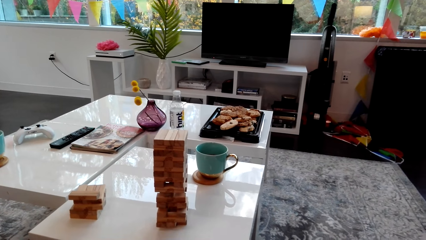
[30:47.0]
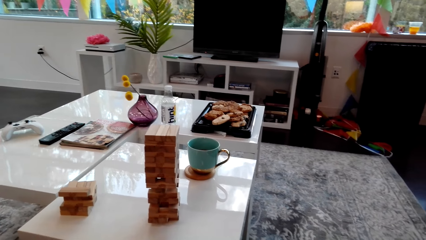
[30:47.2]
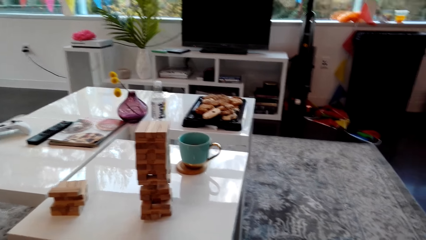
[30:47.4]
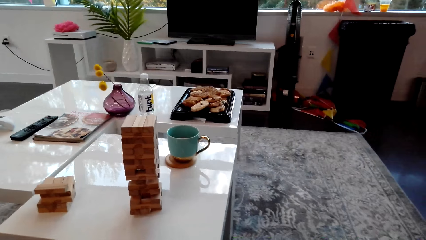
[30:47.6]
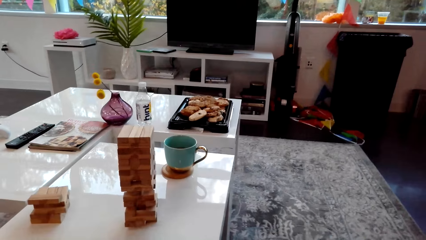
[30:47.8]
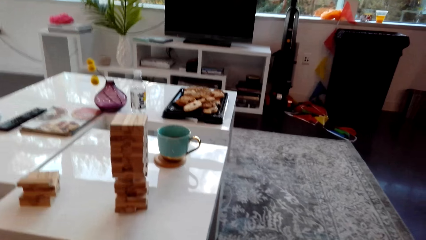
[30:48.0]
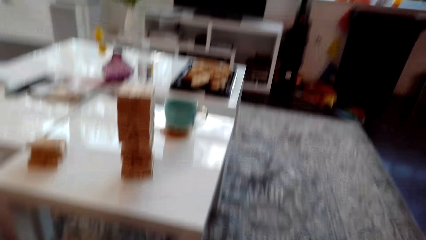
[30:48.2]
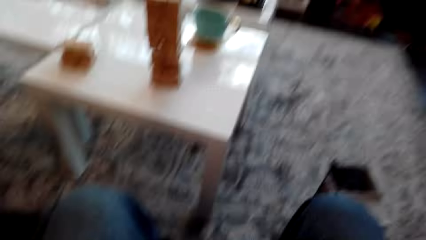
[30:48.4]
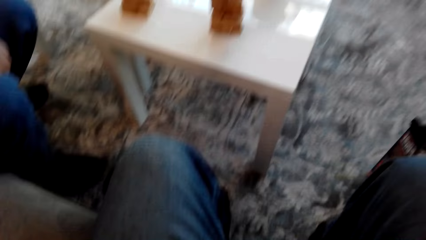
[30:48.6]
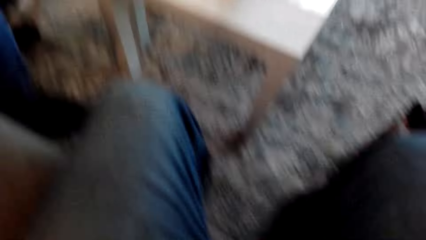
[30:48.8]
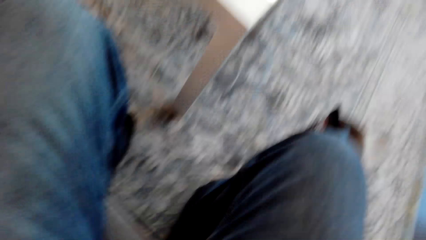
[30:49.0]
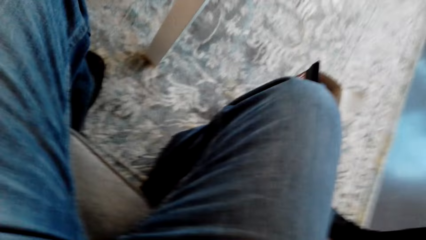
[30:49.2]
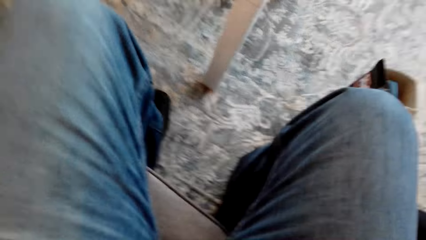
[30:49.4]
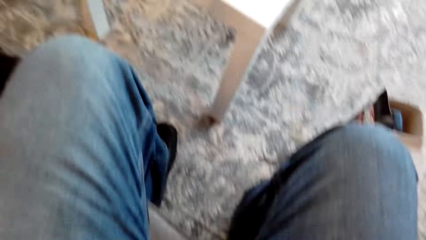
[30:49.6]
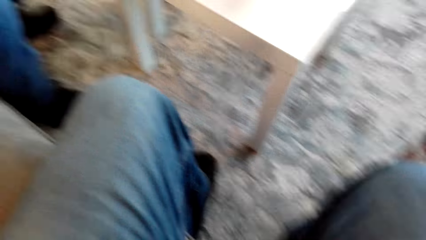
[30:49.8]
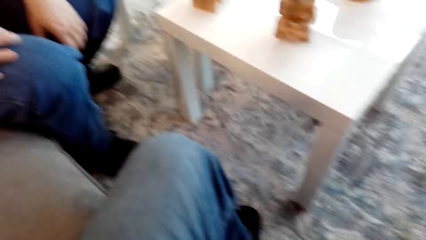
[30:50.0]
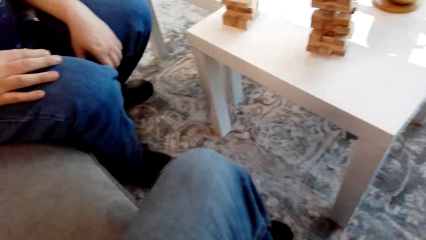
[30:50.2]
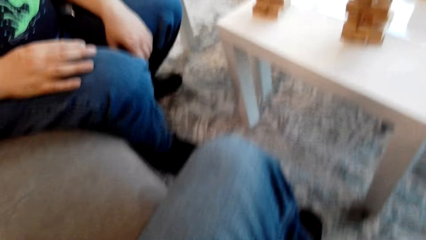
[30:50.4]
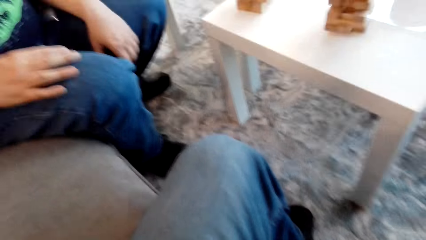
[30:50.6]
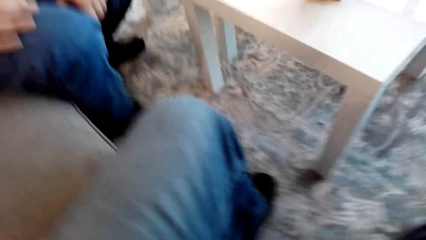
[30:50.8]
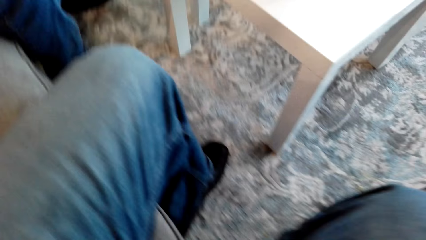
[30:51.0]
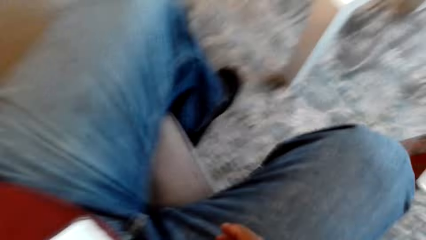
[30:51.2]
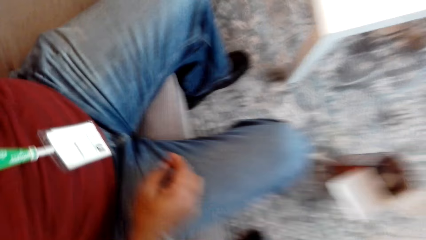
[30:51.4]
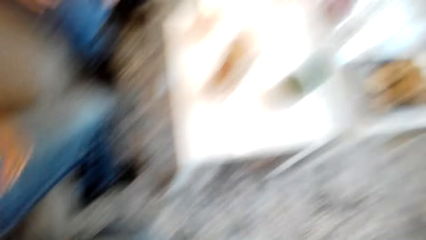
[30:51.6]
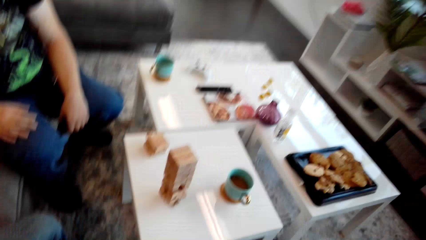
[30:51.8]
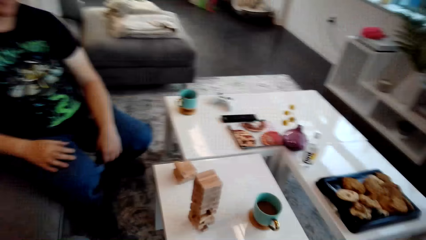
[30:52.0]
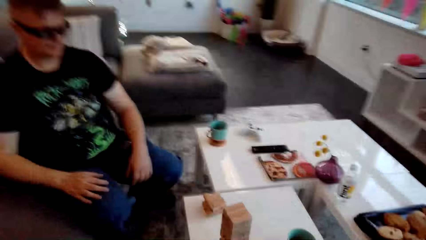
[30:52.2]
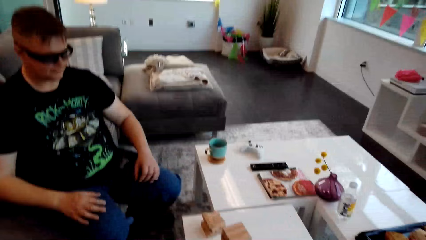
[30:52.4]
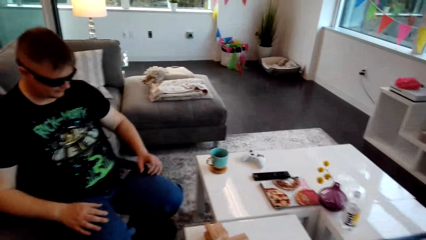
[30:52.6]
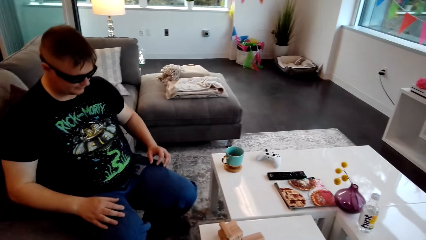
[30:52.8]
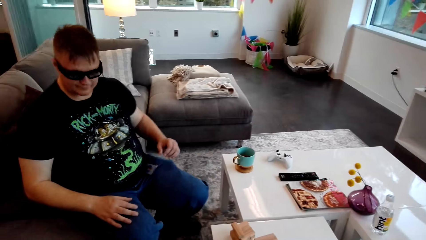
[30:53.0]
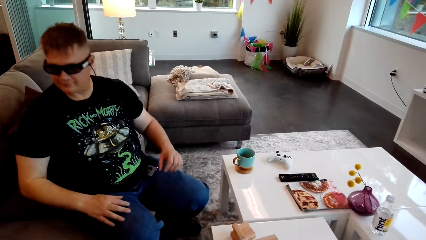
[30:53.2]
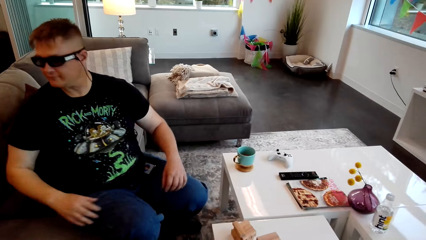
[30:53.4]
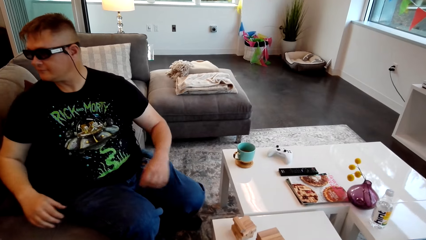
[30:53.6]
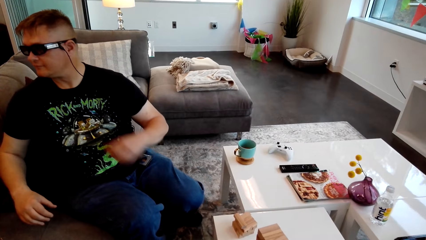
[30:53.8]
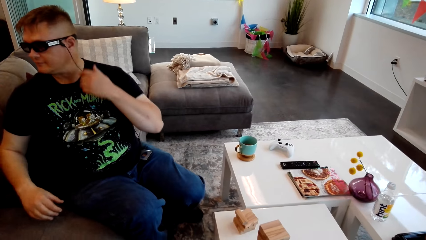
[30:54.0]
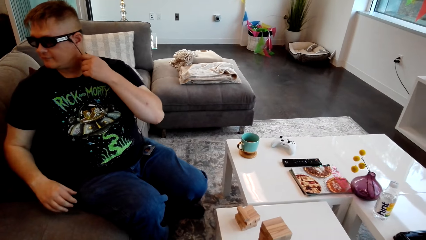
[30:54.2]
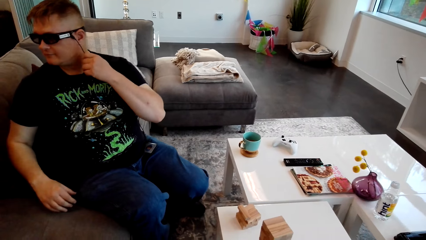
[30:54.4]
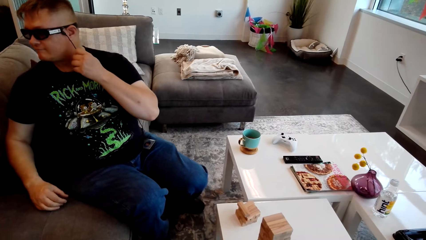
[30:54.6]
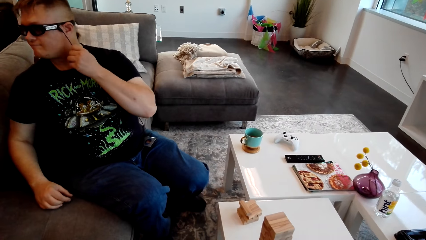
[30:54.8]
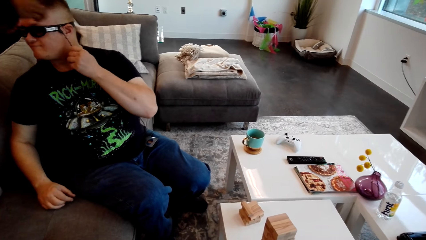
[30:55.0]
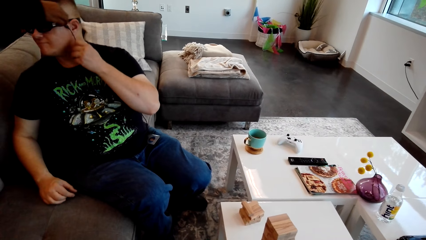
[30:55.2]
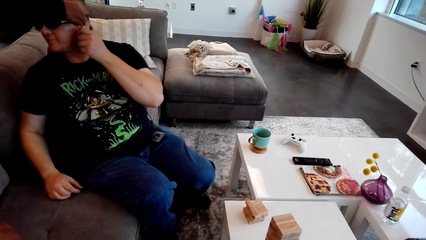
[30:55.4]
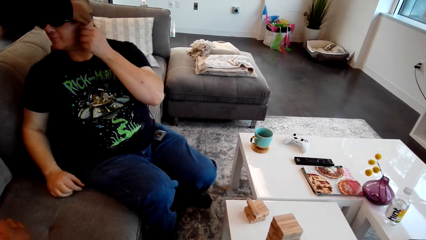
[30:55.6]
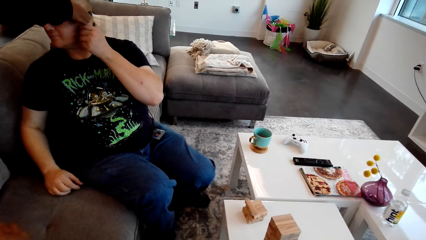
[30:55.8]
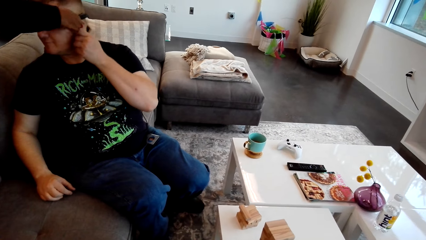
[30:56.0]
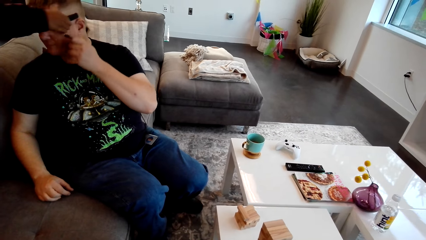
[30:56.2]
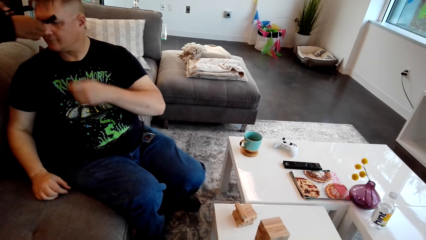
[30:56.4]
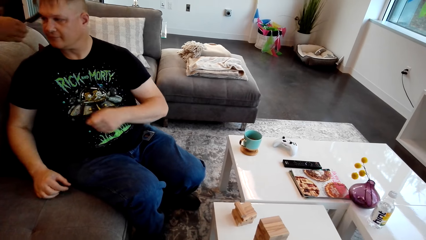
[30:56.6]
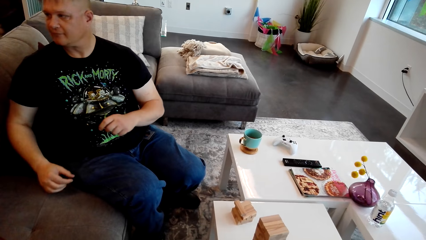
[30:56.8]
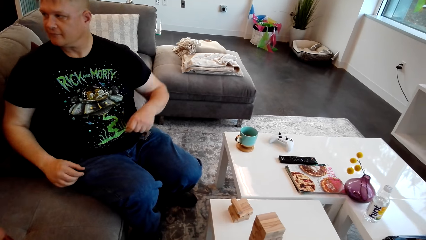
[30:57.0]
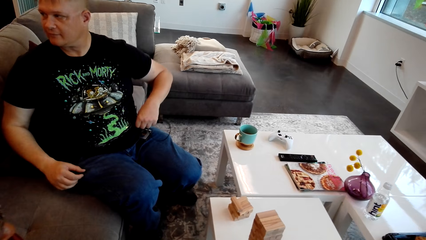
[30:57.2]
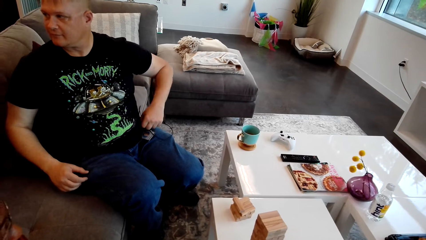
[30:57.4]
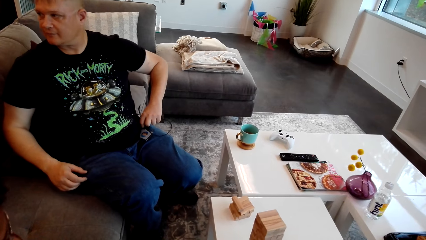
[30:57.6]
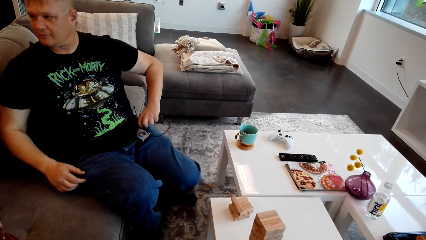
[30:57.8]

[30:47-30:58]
A person walks around. A man sits on the couch. The person picks up a Generic Wireless Bluetooth Sunglasses Headset from the man.
